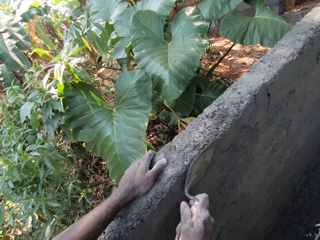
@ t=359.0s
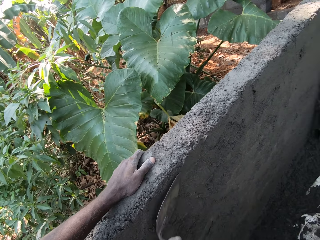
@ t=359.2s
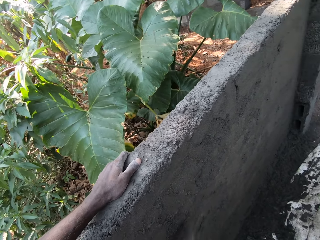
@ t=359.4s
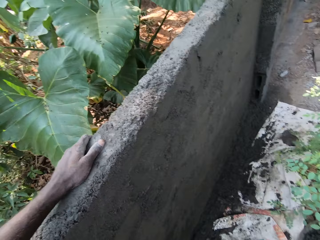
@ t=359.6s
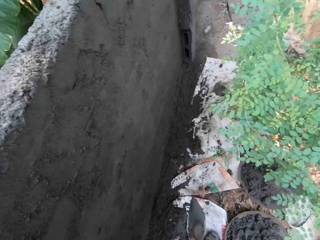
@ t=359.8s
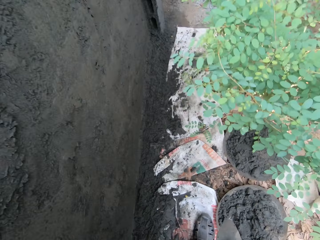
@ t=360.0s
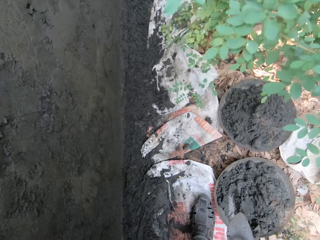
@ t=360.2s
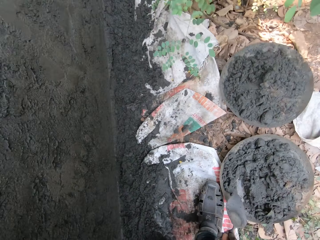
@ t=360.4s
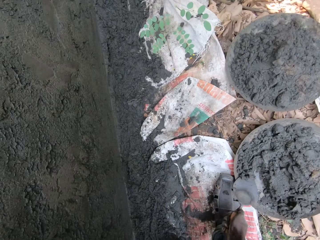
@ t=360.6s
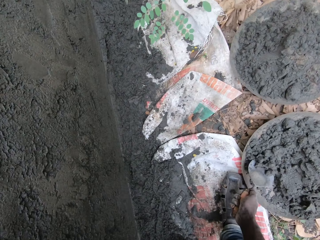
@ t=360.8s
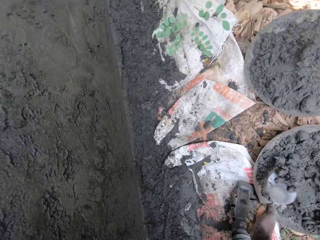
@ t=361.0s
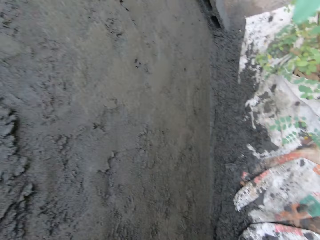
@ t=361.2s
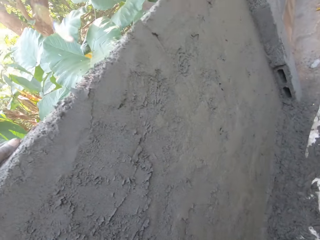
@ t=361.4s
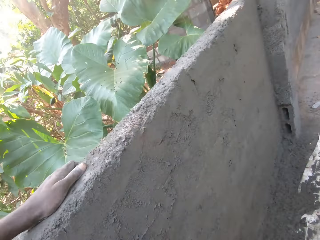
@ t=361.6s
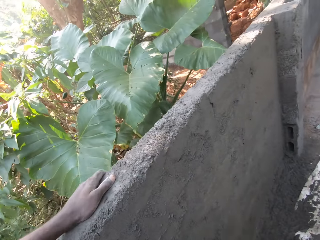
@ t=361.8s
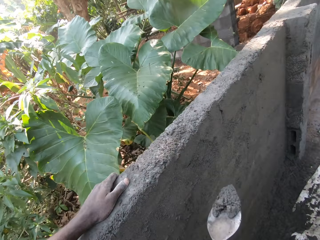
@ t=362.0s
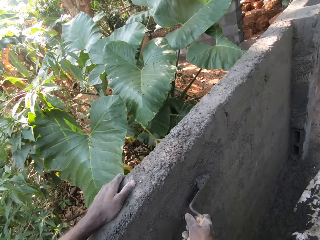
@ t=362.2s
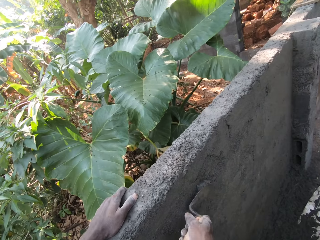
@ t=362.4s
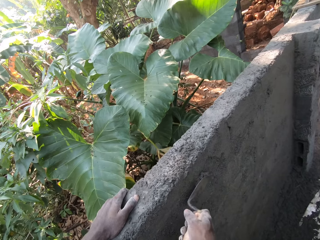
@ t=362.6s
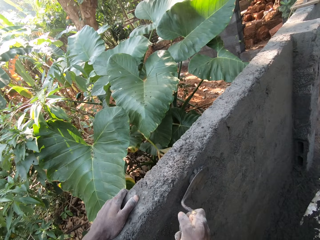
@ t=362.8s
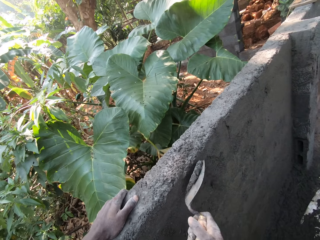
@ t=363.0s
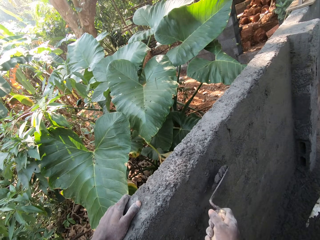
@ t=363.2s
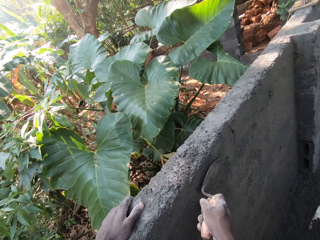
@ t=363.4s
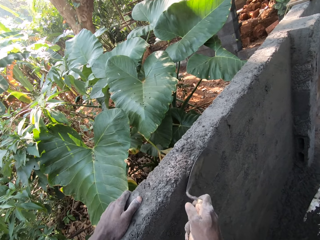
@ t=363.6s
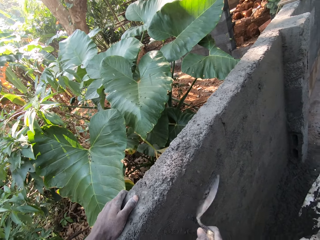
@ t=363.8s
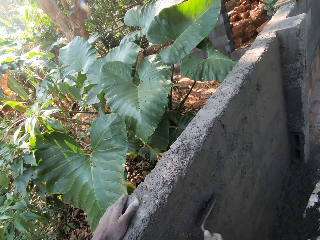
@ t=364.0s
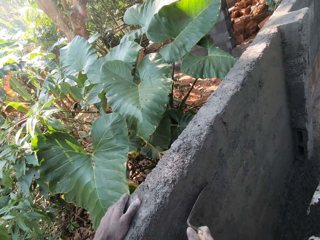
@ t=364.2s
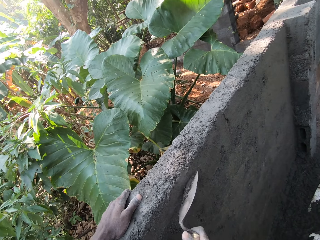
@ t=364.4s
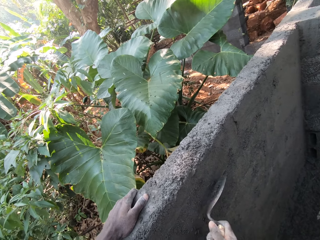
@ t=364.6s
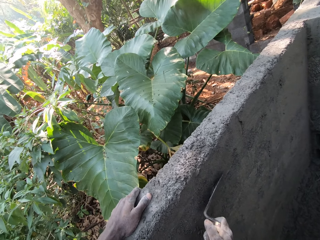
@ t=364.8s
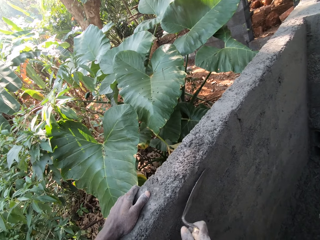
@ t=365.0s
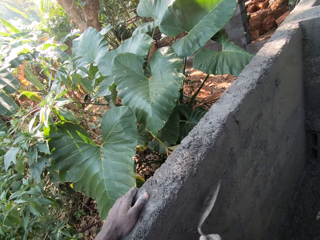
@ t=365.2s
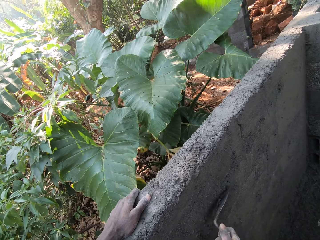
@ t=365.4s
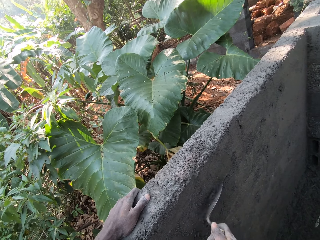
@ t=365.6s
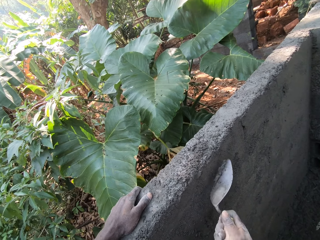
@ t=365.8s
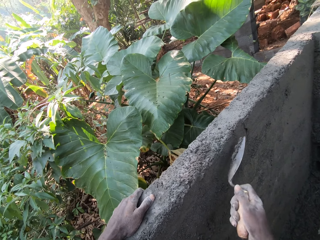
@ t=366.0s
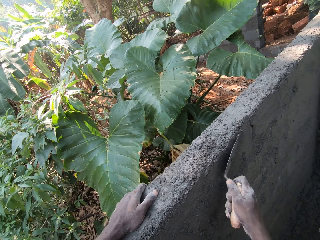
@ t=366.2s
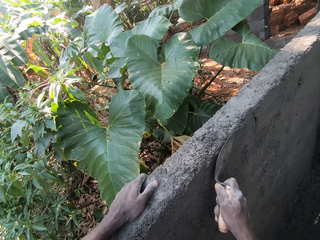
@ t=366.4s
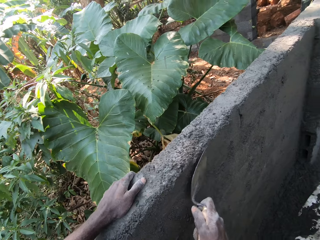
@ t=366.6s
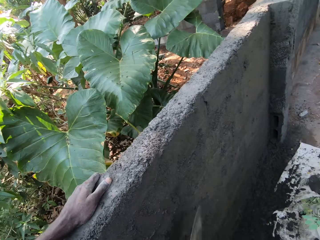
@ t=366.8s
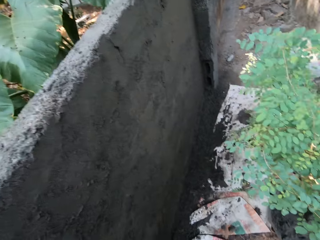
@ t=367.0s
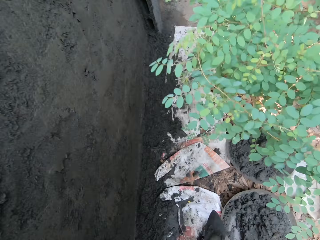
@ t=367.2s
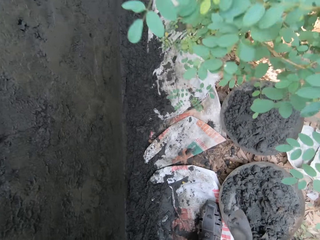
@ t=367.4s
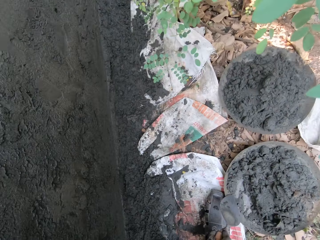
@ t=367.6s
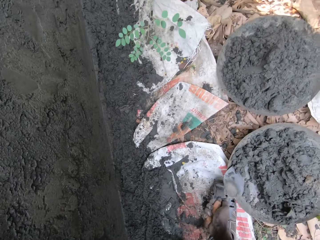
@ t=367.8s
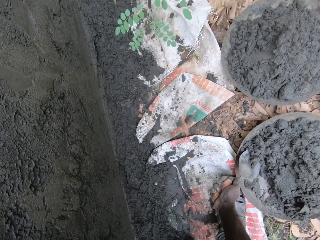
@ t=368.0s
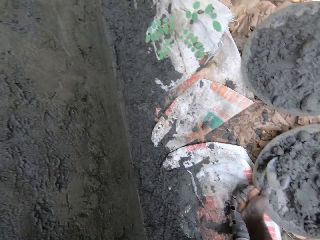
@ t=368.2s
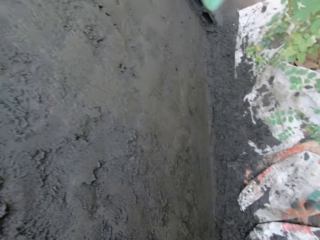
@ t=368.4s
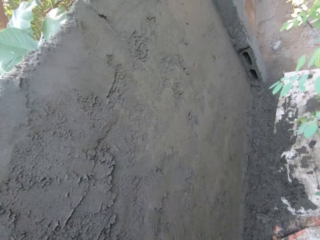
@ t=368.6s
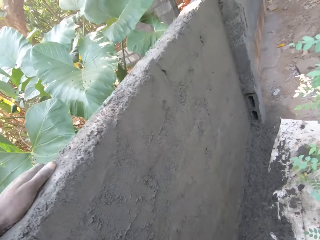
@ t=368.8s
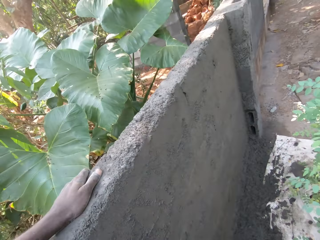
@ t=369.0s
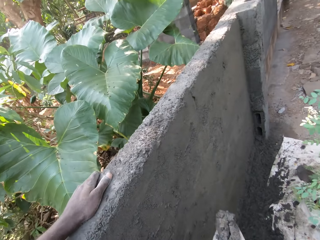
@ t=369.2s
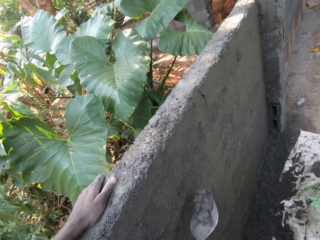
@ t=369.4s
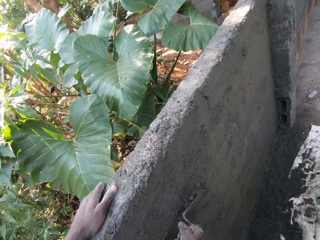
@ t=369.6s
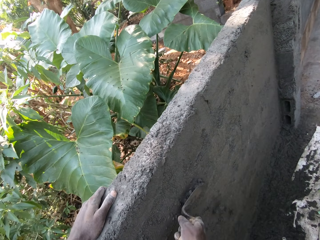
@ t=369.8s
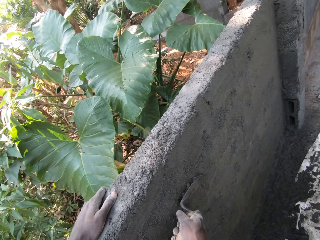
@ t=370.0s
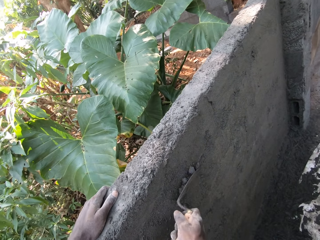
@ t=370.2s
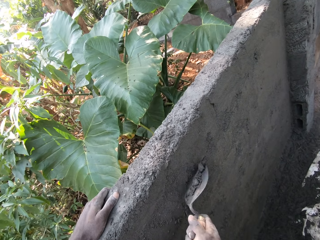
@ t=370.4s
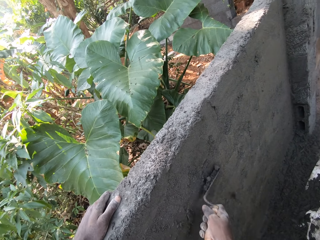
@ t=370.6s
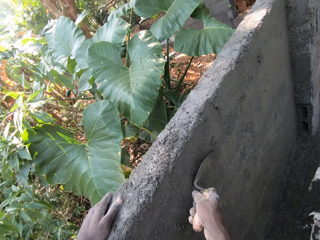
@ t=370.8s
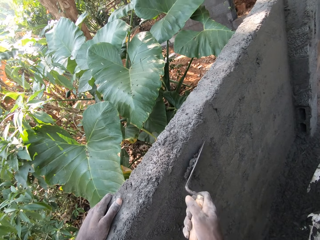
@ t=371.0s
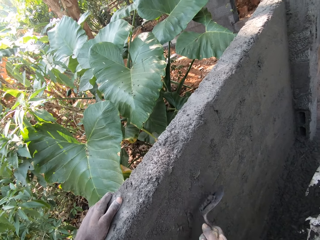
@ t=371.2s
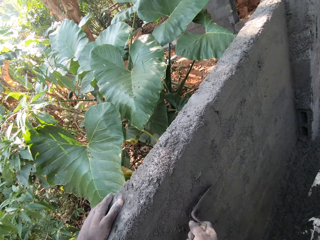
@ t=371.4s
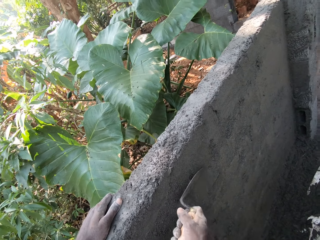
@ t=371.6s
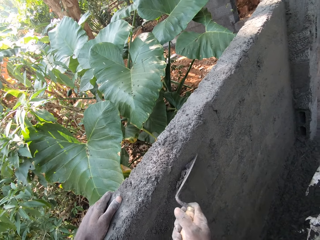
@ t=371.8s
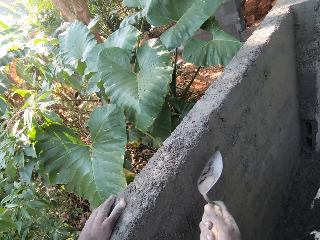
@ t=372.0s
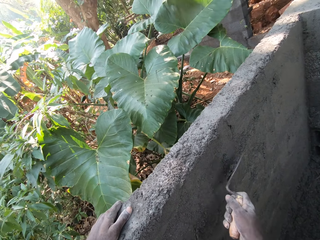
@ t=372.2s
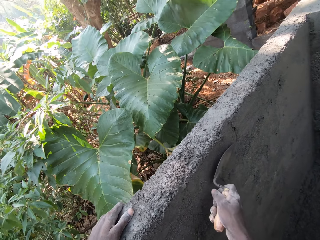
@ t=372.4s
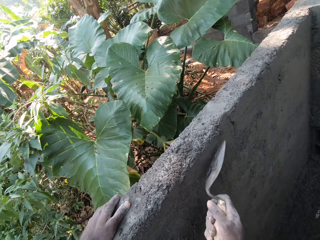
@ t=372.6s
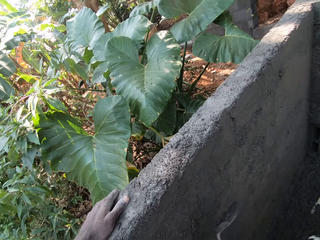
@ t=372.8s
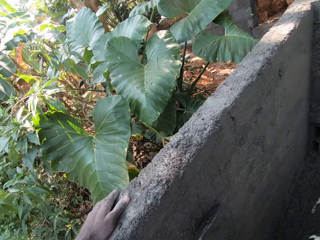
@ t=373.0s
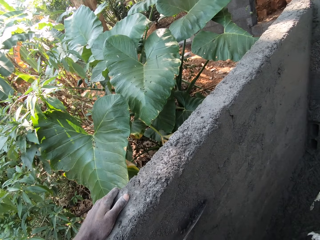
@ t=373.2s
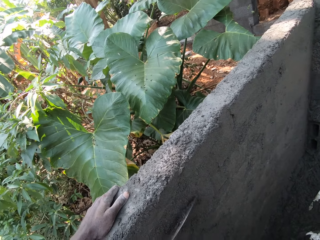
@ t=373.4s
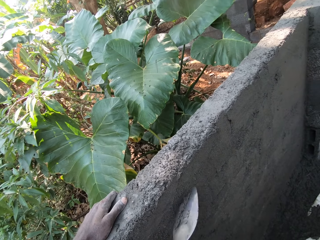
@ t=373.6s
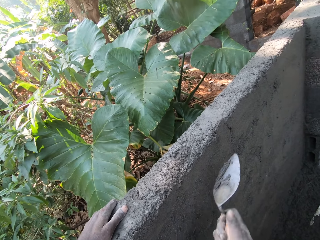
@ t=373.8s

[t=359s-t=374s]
The camera wearer packs cement from the pan with the trowel in his right hand. He spreads the cement on the wall with the trowel in his right hand. He packs cement from the pan with the trowel in his right hand. He spreads the cement on the wall with the trowel in his right hand.

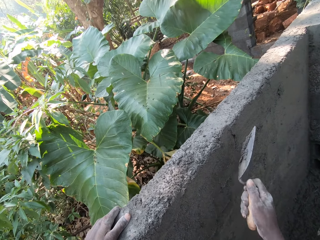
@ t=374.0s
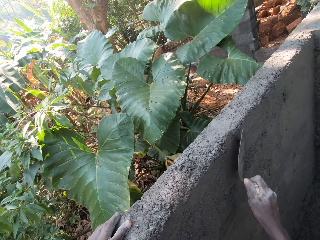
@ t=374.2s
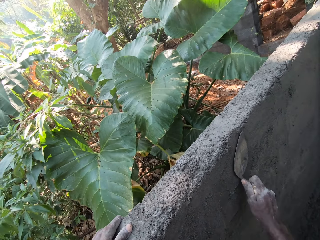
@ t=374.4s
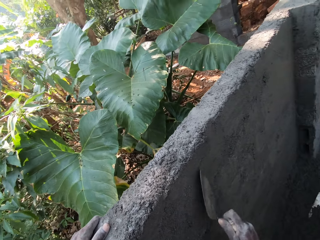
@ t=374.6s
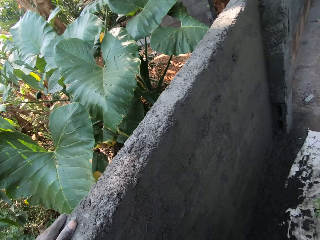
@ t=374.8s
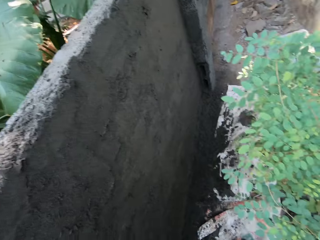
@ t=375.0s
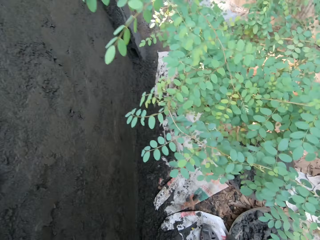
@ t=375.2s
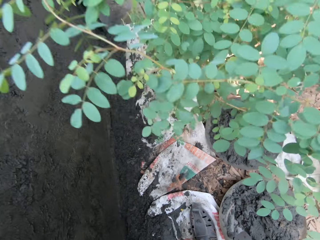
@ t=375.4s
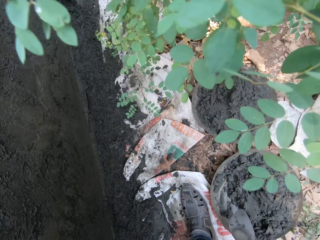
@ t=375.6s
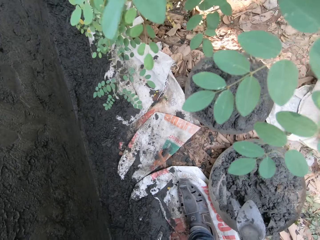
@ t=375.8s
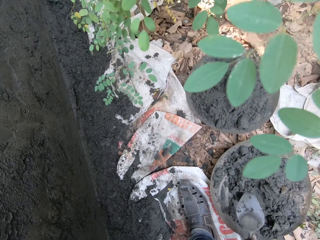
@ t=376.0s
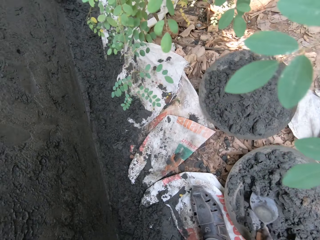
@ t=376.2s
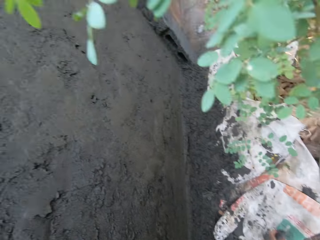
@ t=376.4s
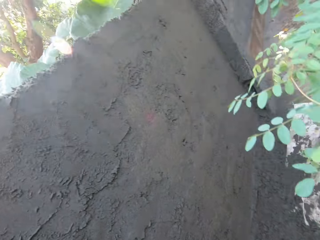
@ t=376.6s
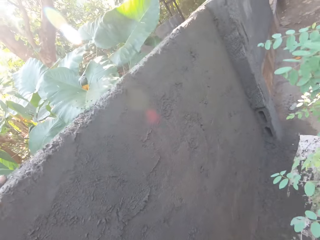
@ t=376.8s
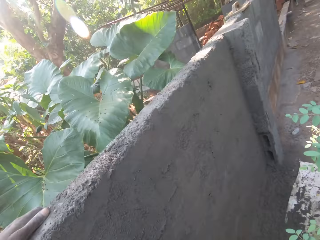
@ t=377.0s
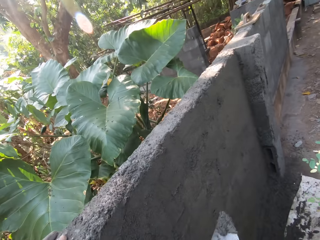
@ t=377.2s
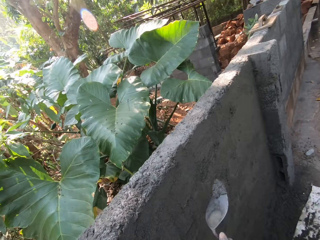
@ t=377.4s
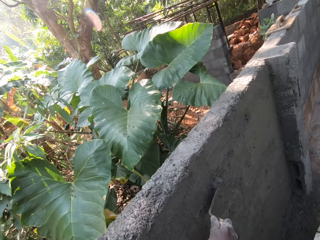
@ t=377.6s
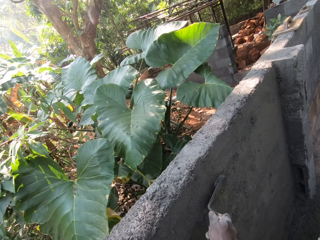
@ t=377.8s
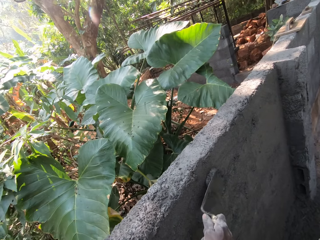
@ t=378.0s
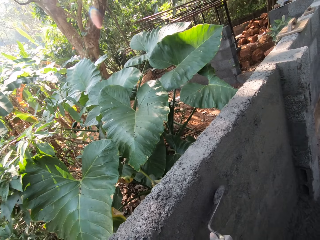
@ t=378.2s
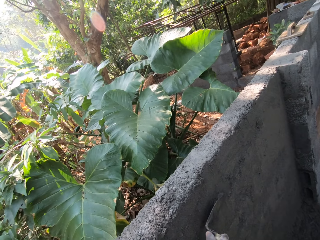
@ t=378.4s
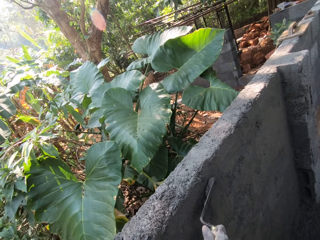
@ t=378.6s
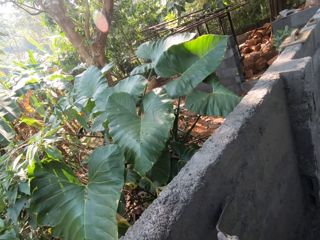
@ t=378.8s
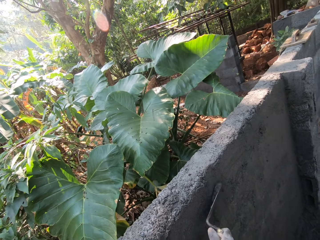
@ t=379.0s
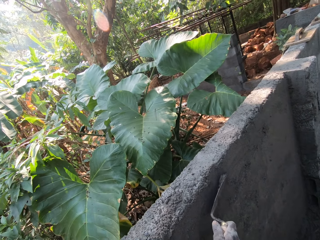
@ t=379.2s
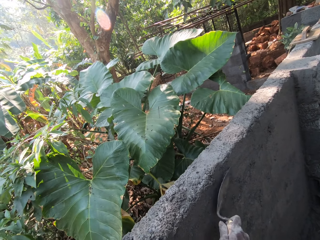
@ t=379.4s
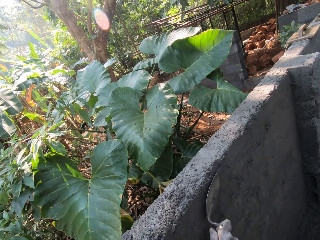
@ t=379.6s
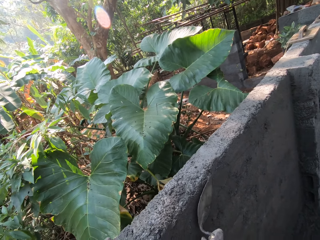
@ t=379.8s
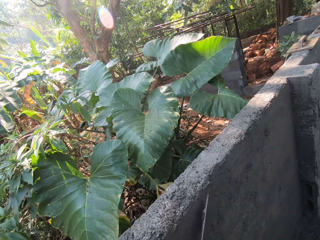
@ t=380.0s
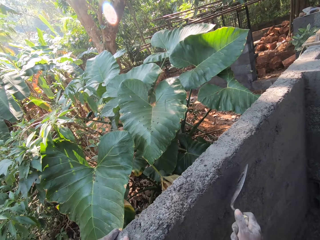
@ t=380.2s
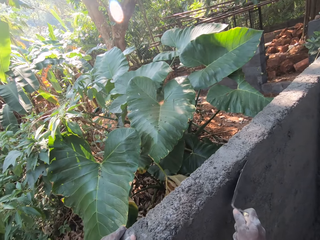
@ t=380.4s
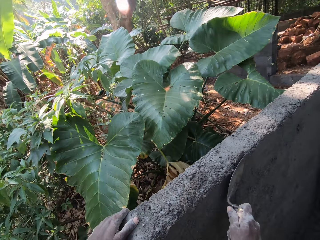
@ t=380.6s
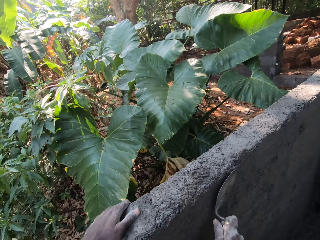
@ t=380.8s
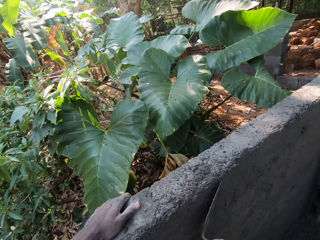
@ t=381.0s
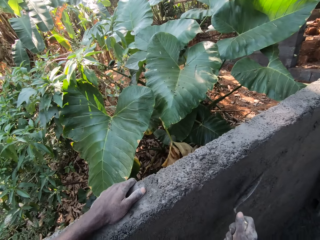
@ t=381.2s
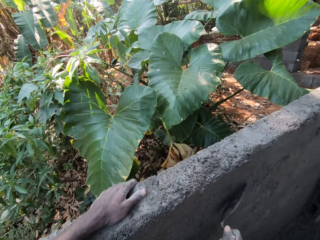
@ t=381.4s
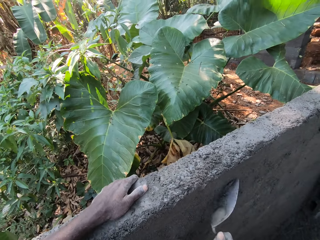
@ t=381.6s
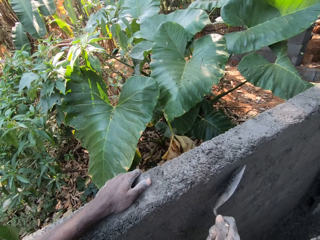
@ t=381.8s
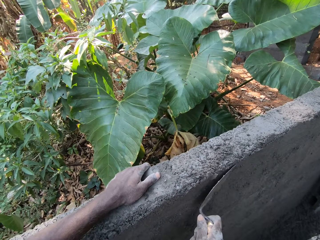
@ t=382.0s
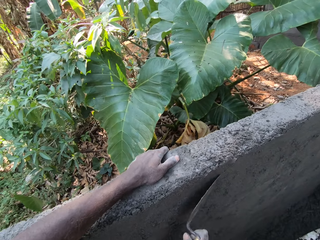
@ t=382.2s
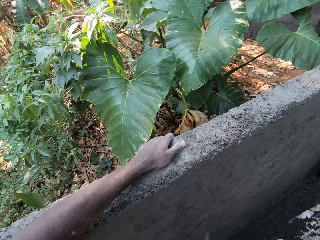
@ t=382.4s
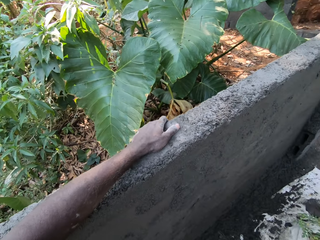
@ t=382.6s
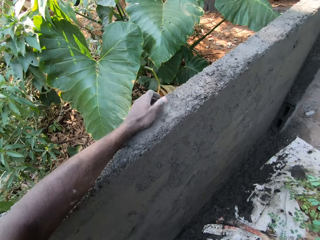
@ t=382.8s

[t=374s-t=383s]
The camera wearer packs cement from the pan with the wooden trowel in his right hand. He spreads the cement on the wall with the wooden trowel in his right hand.
